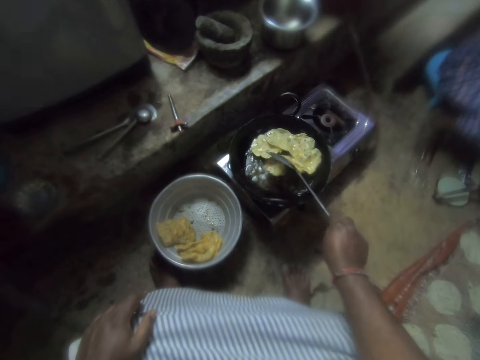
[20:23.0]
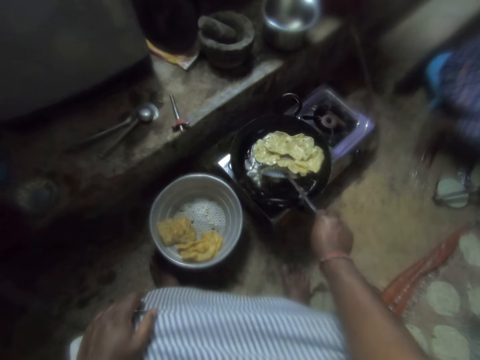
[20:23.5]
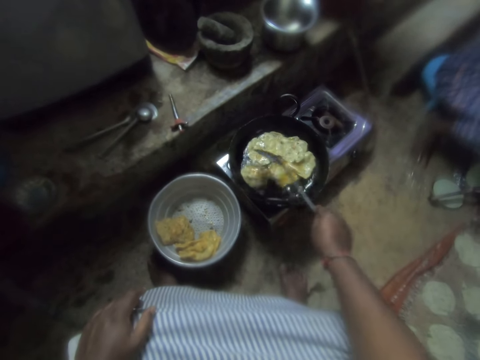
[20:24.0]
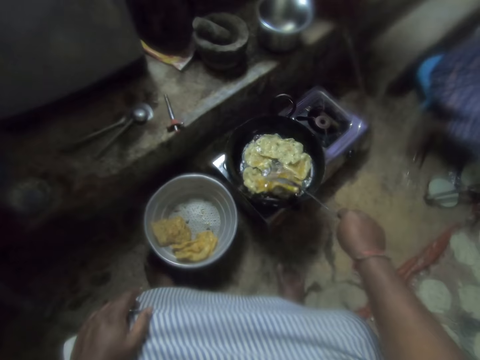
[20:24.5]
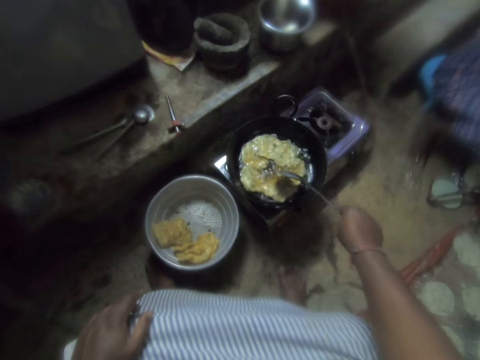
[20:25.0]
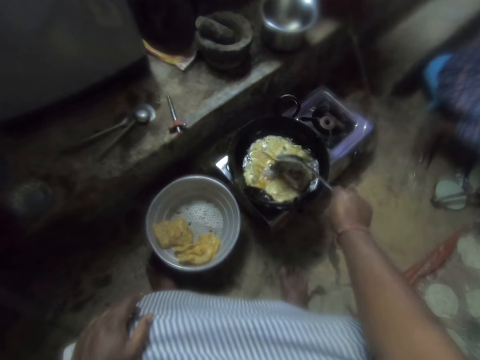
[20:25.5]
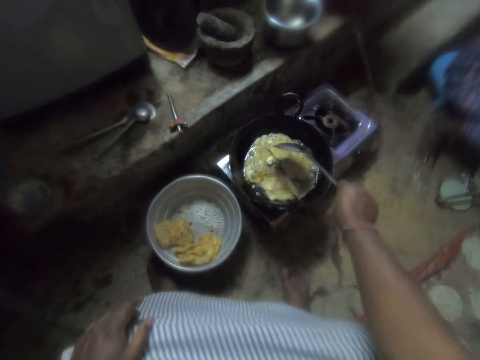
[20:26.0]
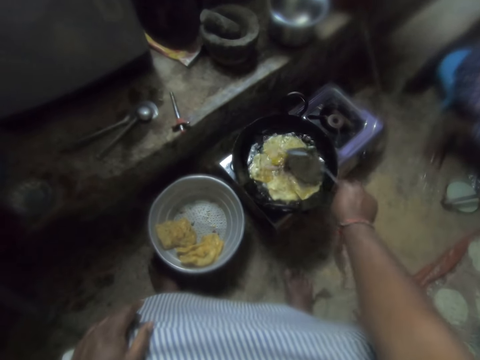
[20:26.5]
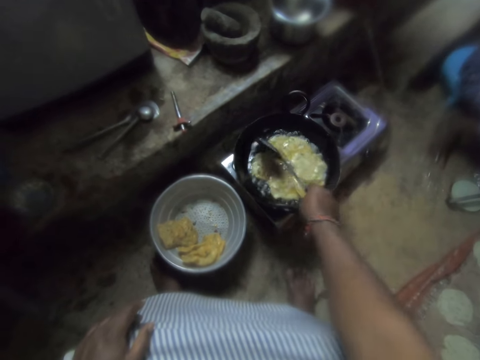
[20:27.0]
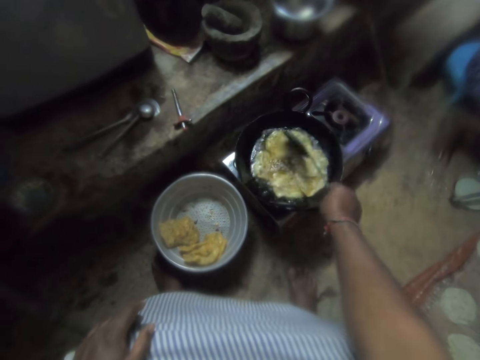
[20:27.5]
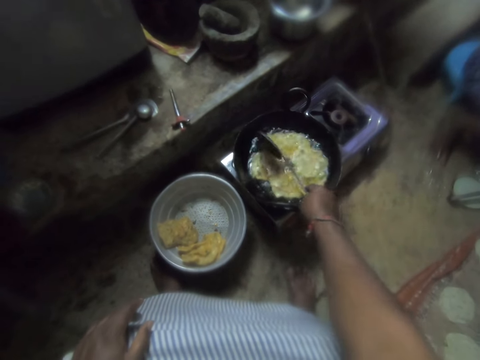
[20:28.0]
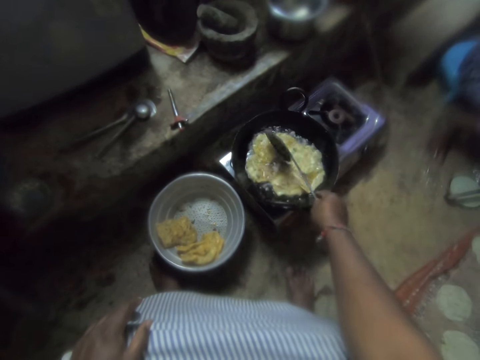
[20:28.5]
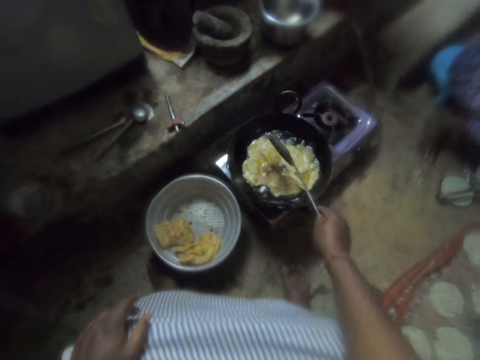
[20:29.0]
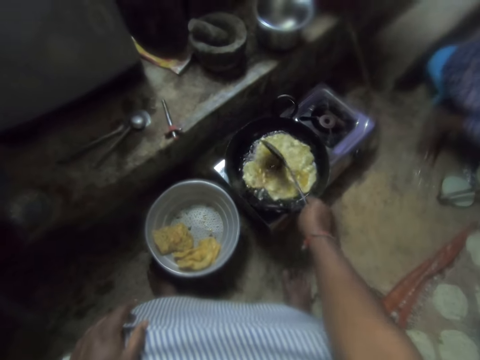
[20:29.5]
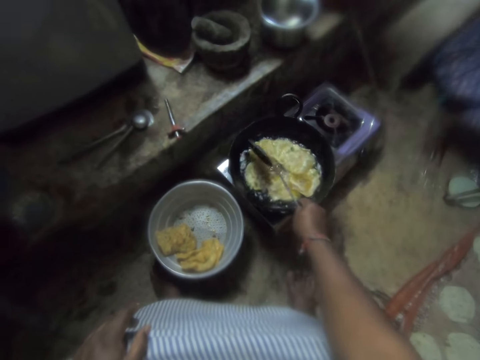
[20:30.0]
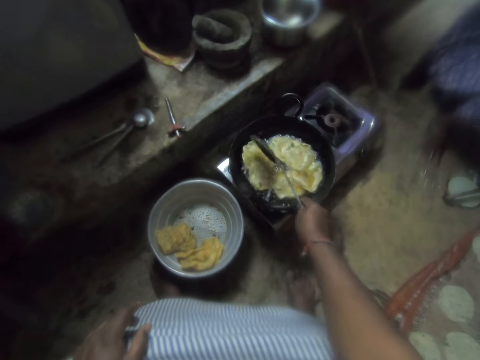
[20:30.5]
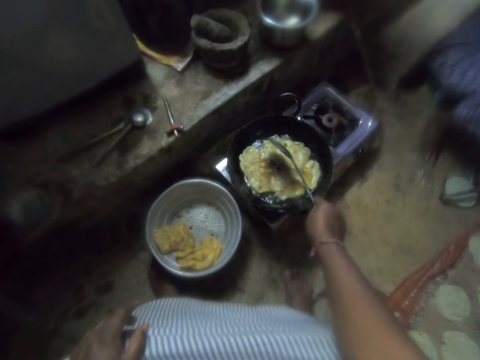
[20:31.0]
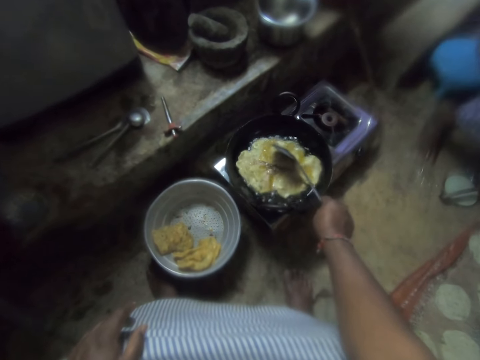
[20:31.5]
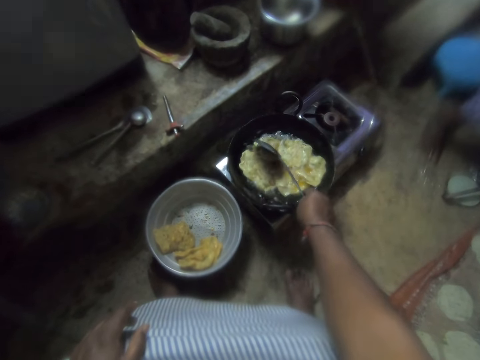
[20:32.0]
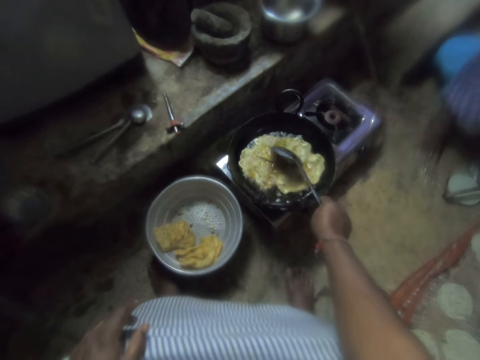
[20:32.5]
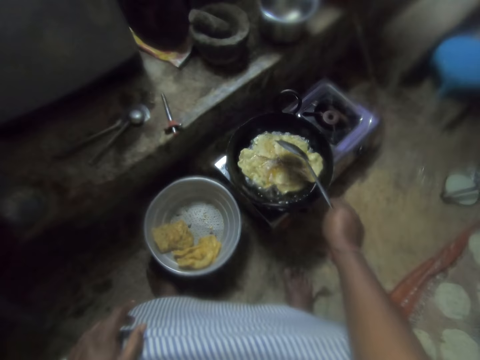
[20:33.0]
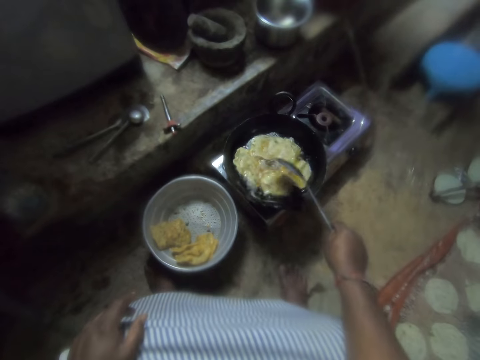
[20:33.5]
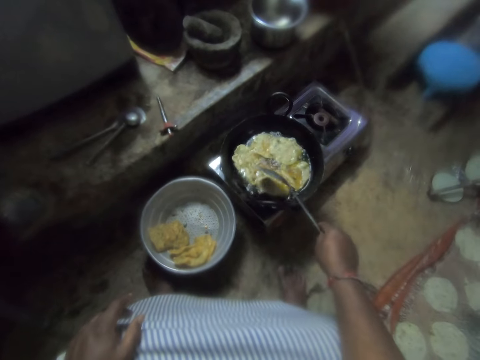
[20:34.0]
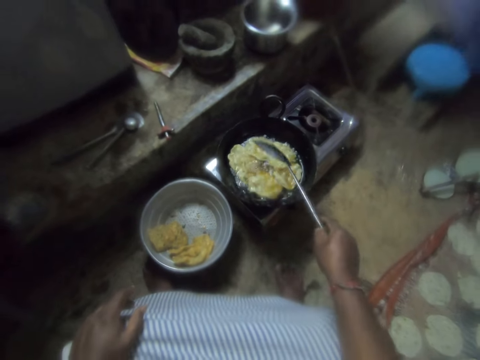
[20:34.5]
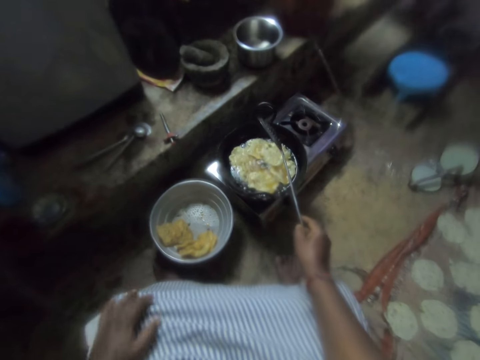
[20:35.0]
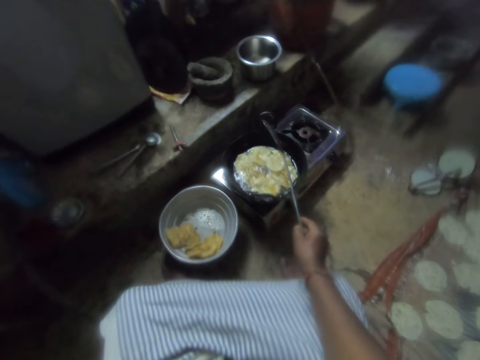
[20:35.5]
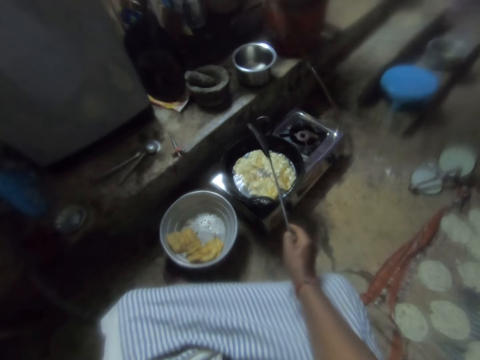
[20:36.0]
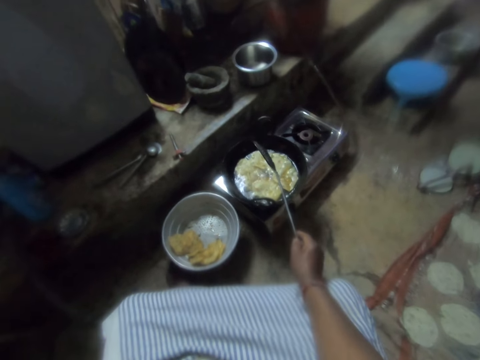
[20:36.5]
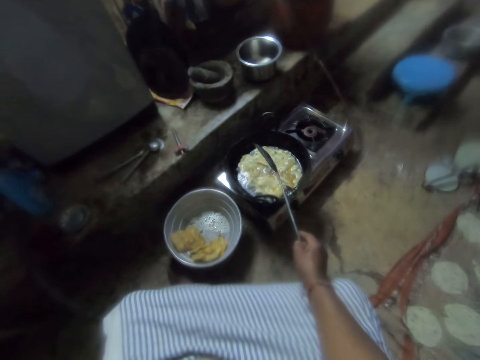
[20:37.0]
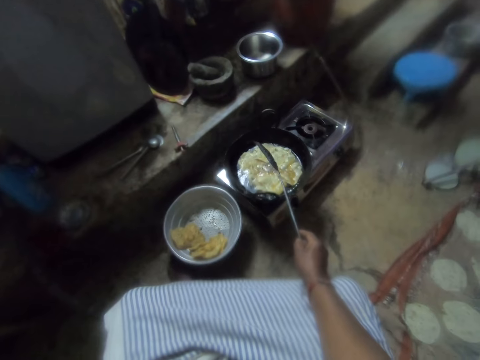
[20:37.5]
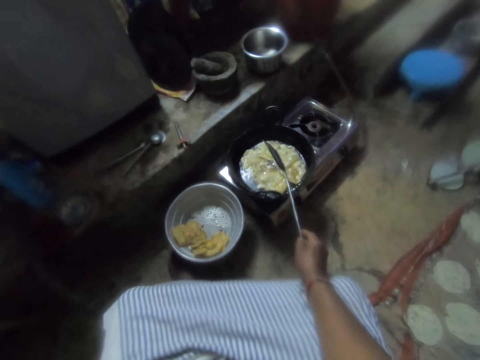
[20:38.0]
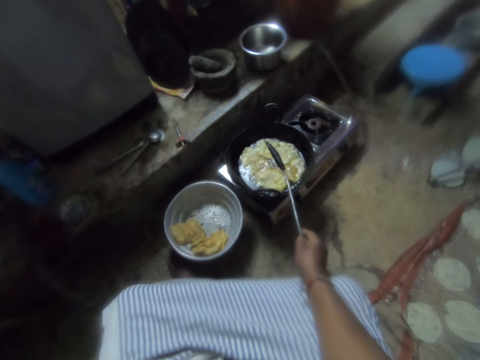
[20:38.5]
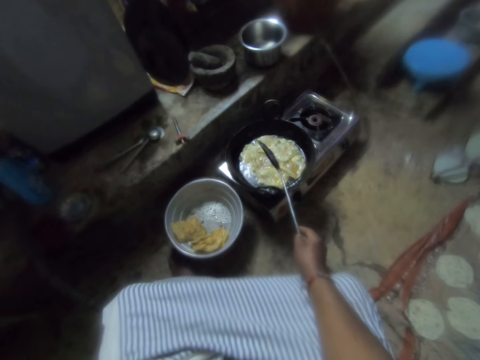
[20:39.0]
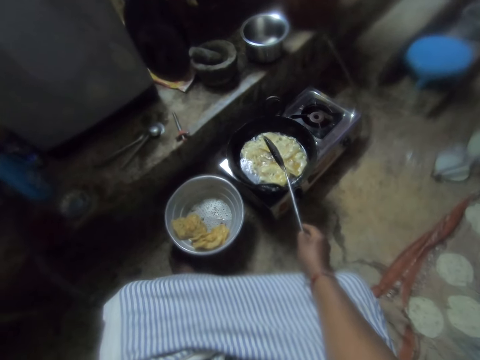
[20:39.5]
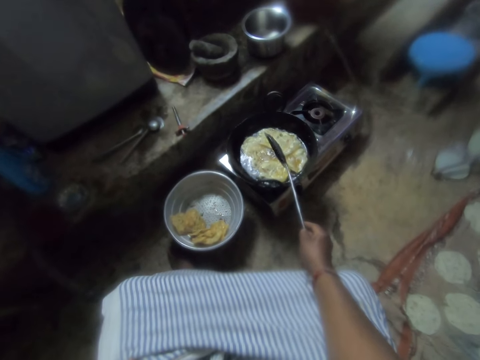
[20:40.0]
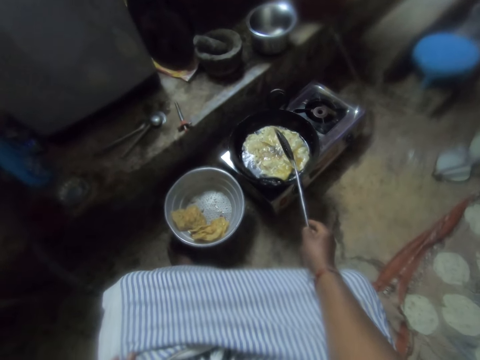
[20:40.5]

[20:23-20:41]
The camera wearer looks at the dough in the frying pan.

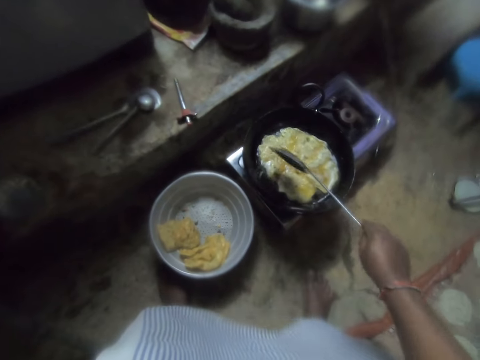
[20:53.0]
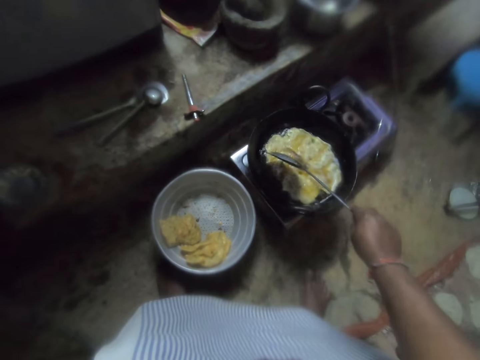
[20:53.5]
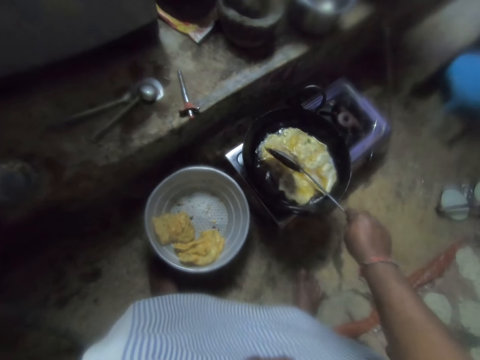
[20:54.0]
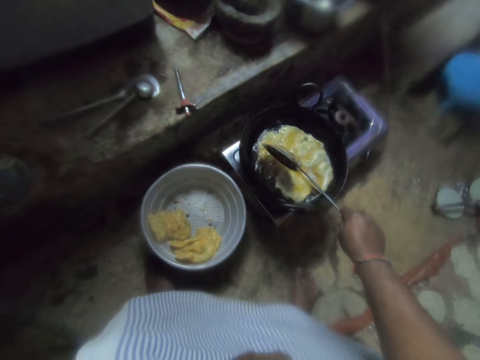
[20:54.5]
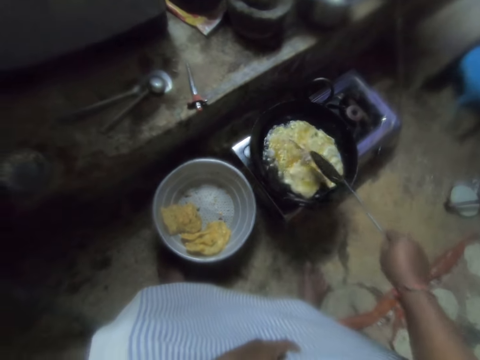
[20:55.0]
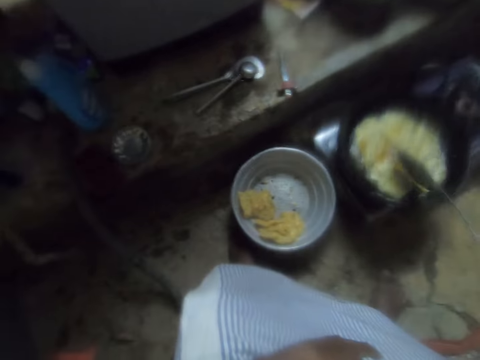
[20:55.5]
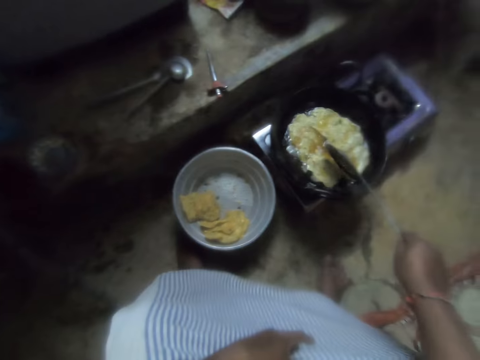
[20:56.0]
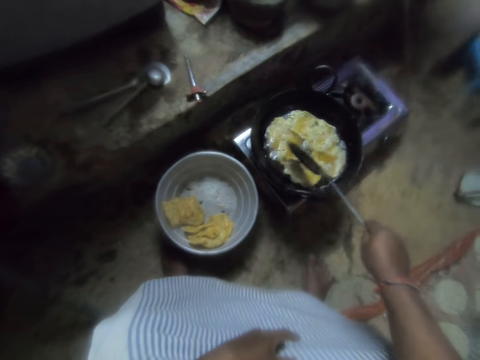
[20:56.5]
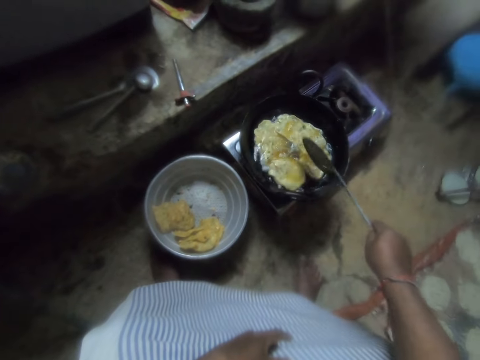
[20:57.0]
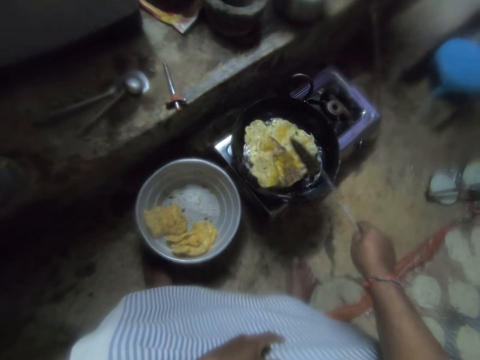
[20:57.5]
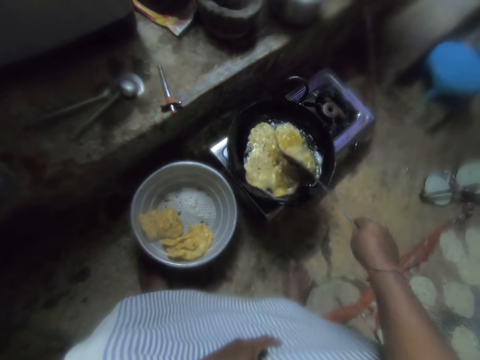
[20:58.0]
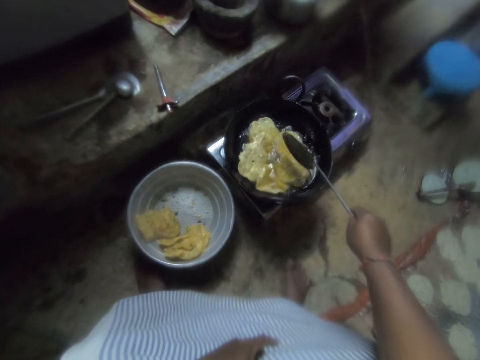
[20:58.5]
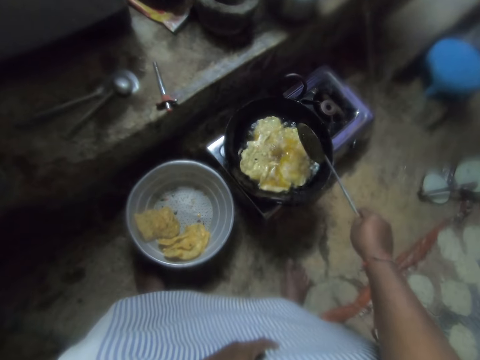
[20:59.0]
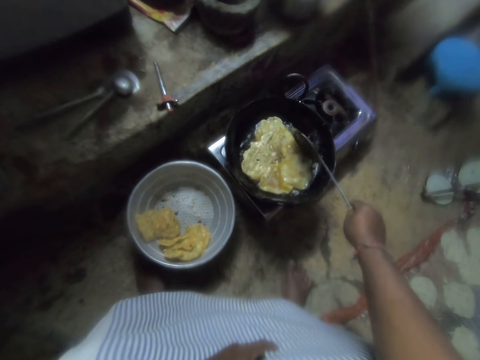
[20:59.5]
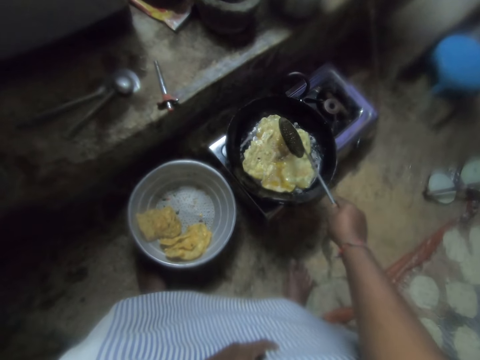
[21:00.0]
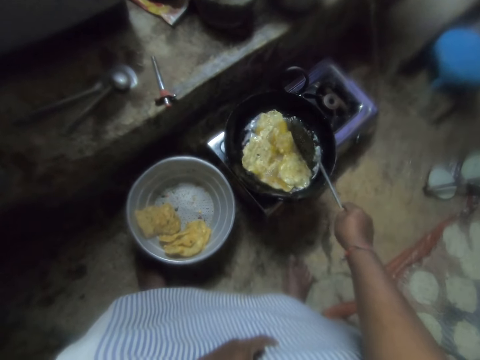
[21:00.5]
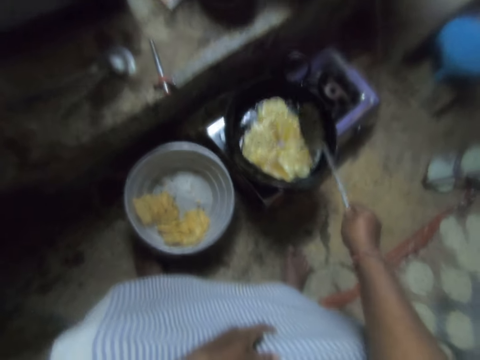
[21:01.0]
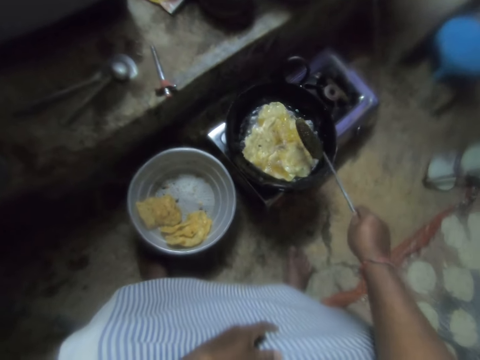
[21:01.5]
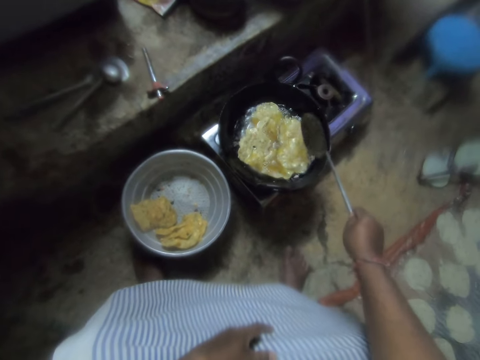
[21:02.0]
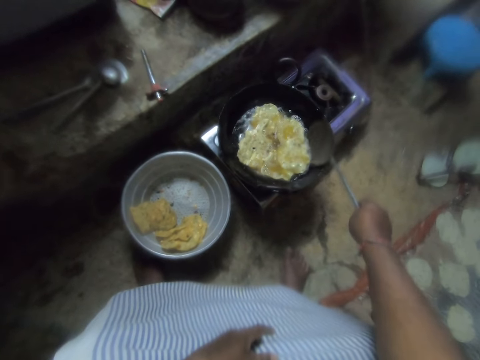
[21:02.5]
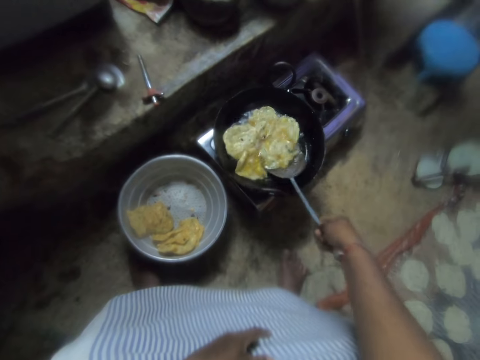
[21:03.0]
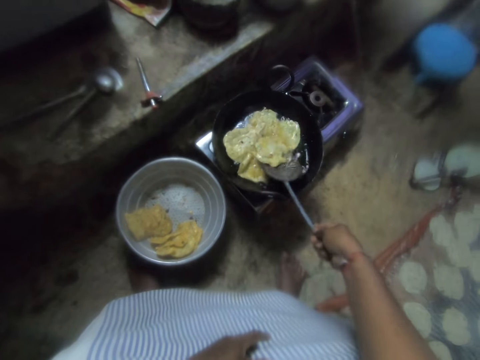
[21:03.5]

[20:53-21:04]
The camera wearer touches her cloth. She stirs the chips in the frying pan with the skimmer. She turns the dough in the frying pan.
